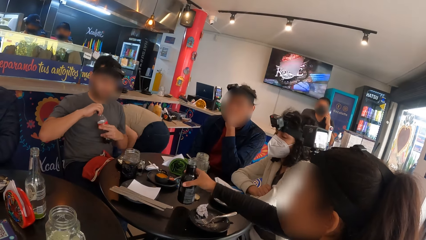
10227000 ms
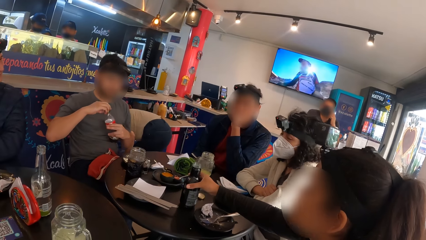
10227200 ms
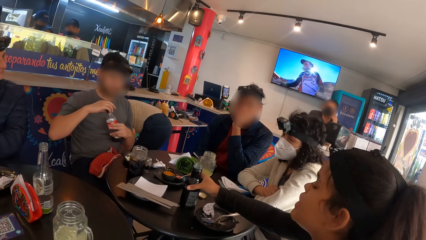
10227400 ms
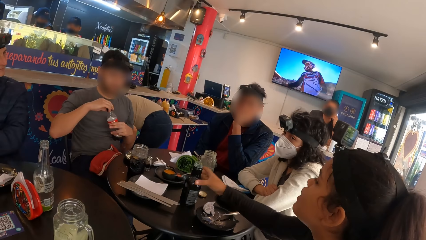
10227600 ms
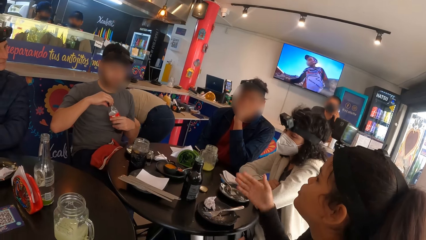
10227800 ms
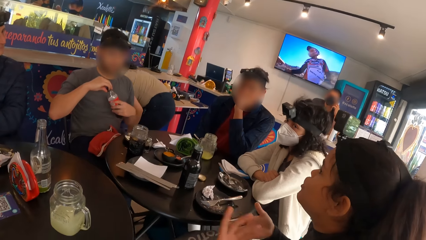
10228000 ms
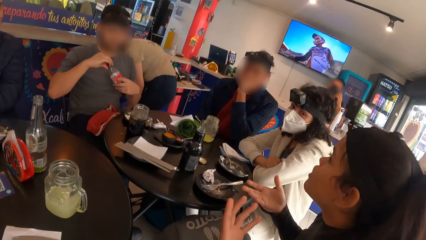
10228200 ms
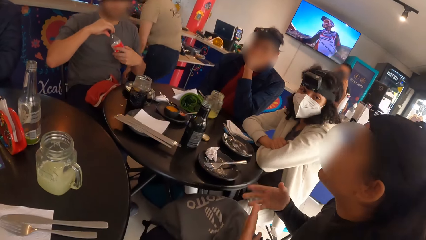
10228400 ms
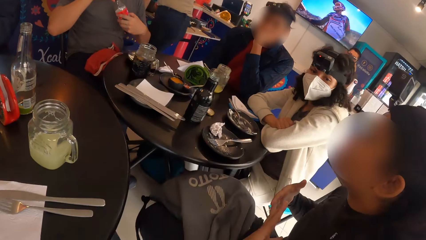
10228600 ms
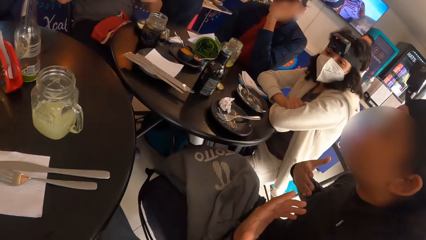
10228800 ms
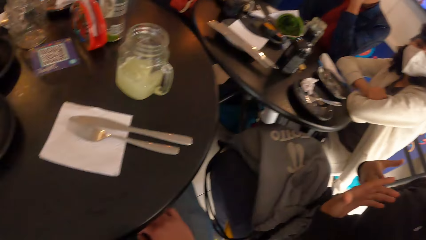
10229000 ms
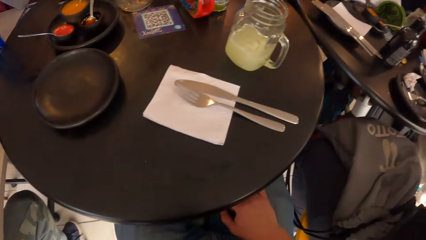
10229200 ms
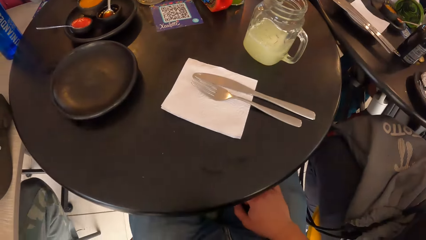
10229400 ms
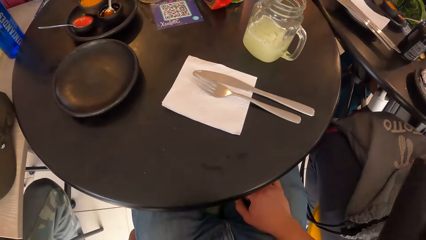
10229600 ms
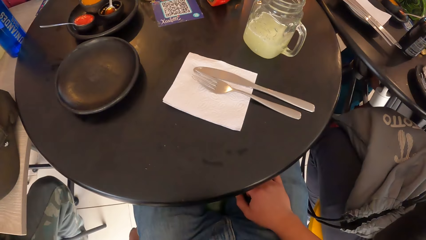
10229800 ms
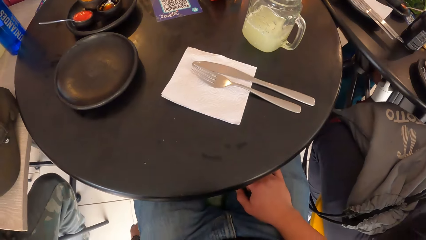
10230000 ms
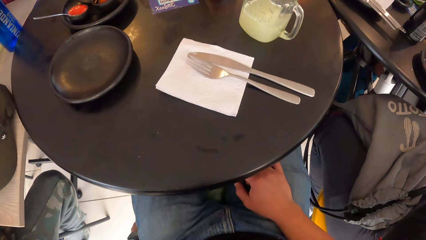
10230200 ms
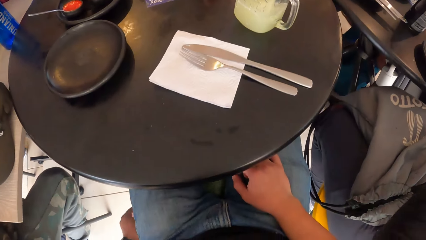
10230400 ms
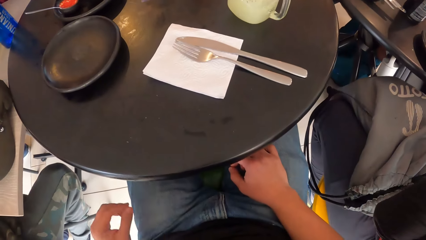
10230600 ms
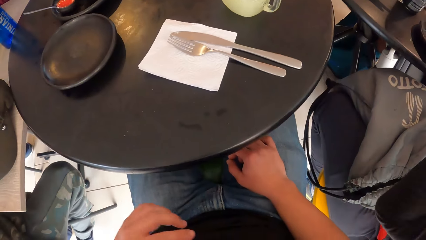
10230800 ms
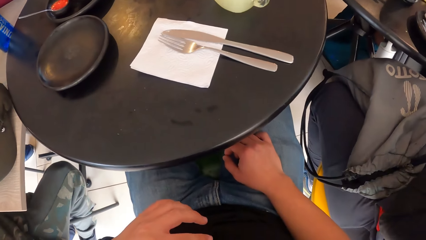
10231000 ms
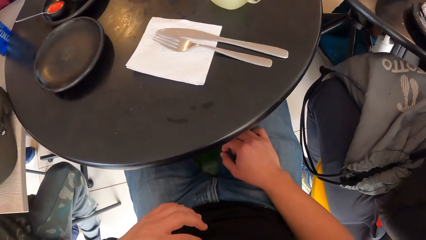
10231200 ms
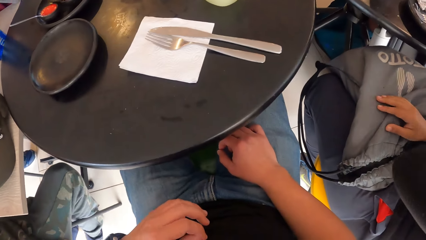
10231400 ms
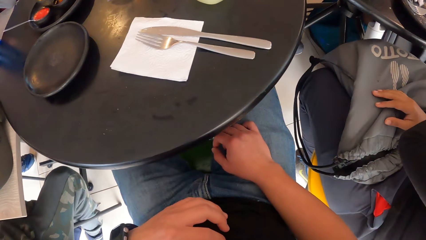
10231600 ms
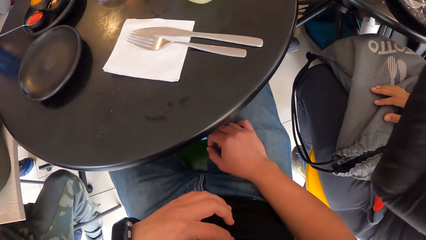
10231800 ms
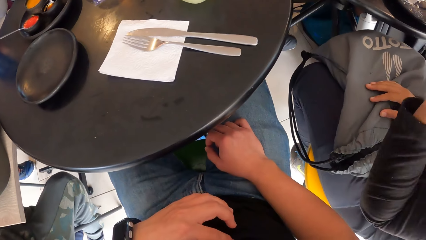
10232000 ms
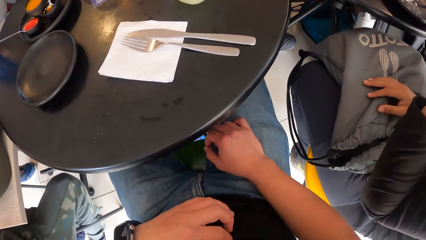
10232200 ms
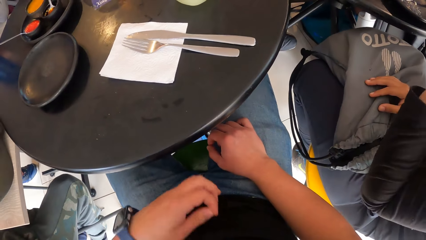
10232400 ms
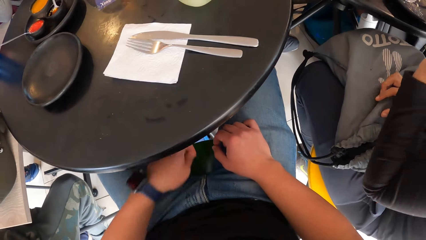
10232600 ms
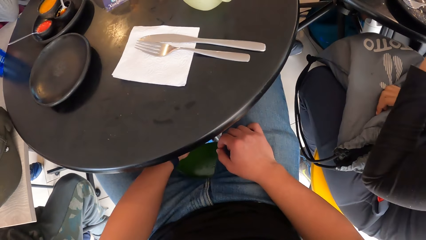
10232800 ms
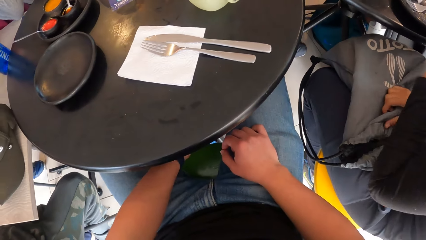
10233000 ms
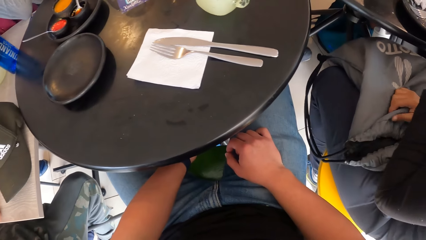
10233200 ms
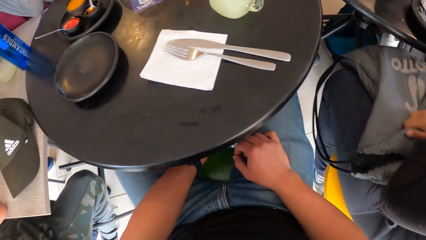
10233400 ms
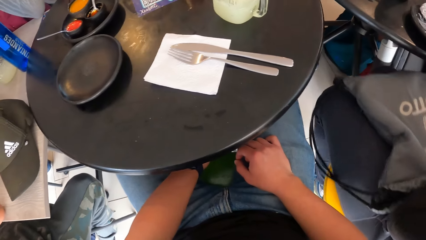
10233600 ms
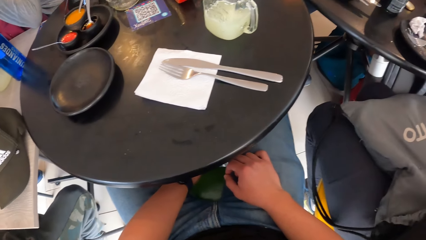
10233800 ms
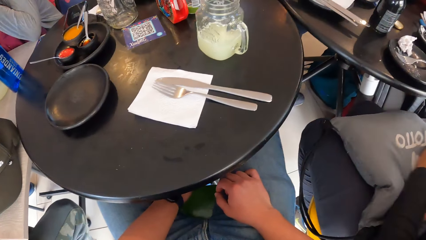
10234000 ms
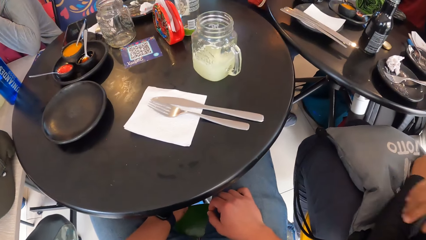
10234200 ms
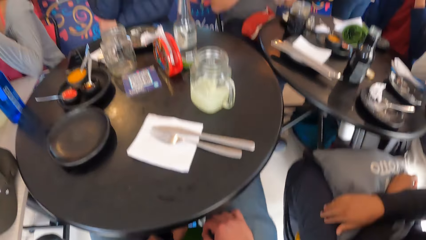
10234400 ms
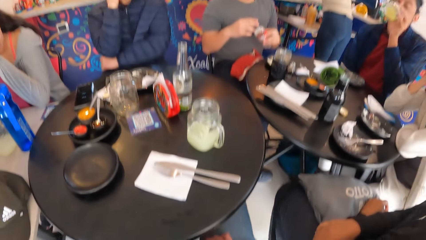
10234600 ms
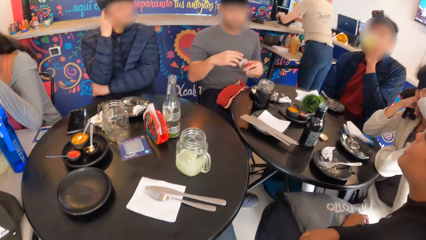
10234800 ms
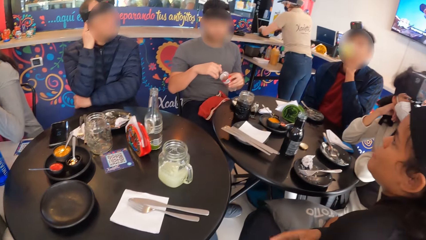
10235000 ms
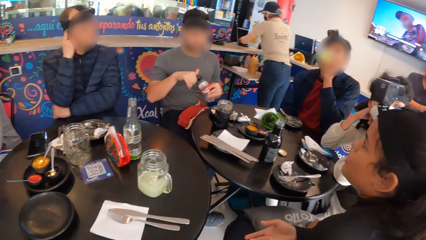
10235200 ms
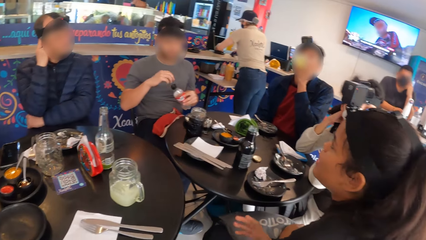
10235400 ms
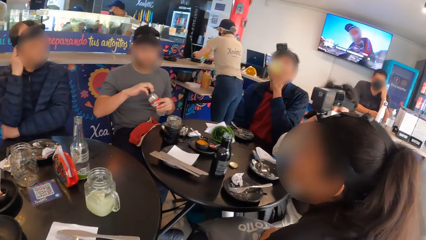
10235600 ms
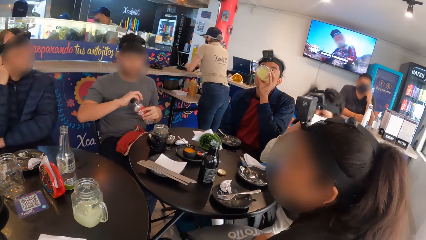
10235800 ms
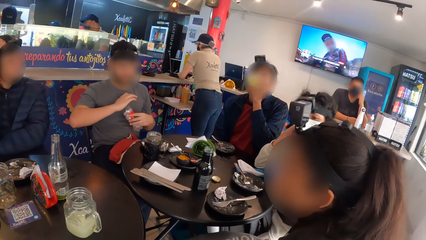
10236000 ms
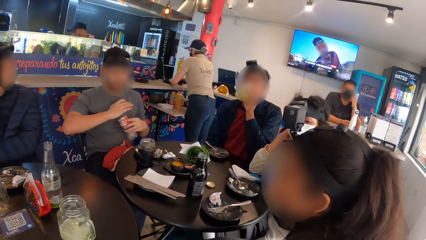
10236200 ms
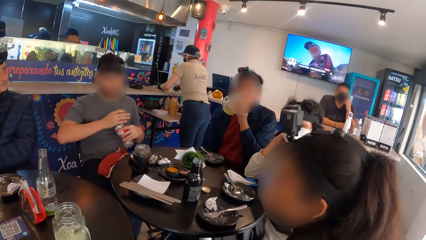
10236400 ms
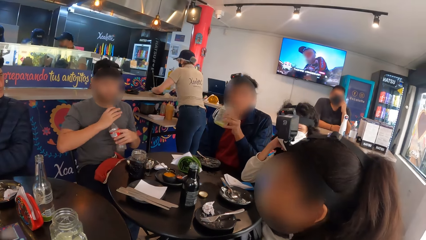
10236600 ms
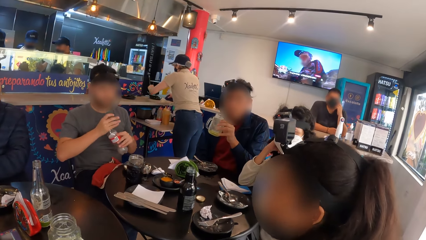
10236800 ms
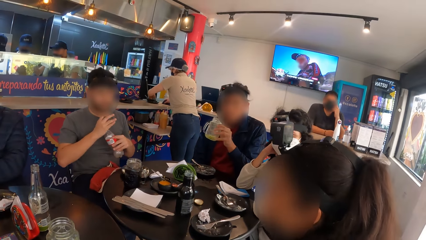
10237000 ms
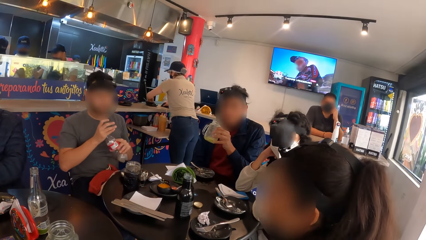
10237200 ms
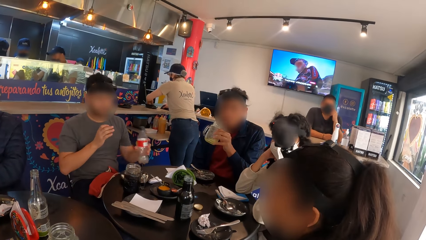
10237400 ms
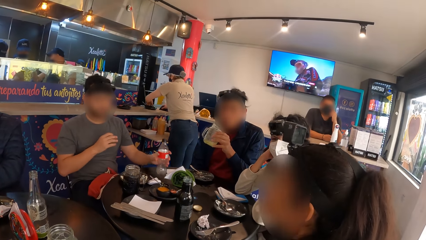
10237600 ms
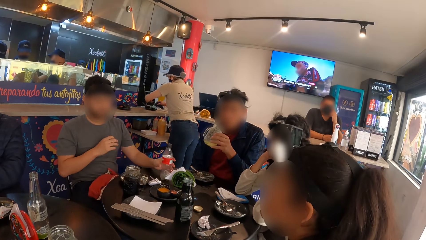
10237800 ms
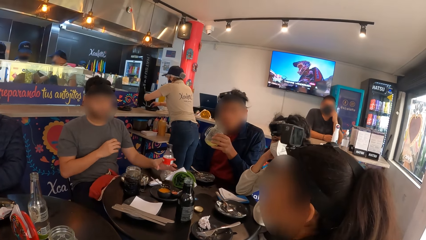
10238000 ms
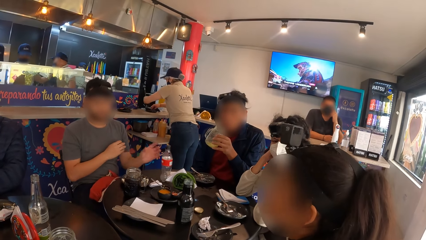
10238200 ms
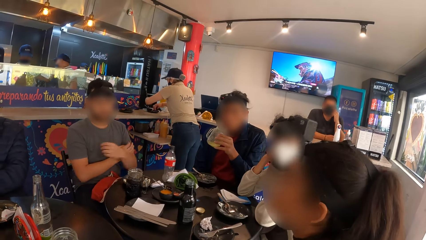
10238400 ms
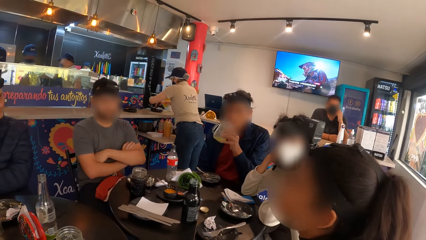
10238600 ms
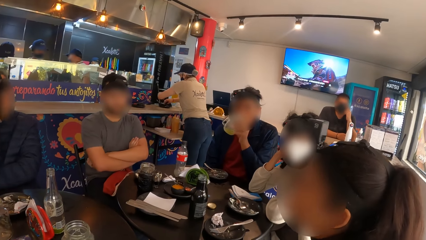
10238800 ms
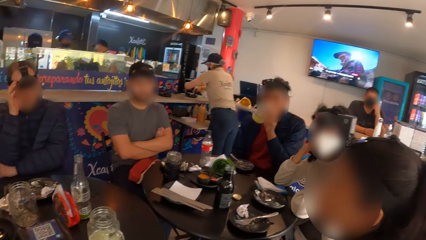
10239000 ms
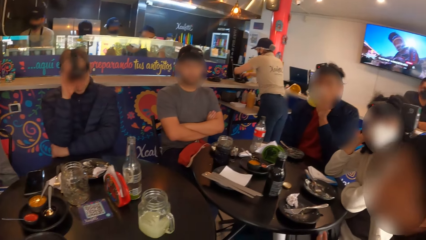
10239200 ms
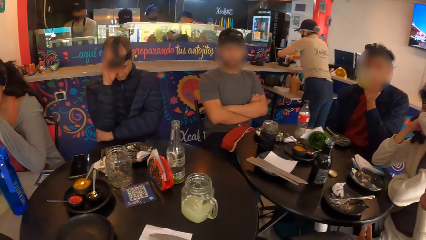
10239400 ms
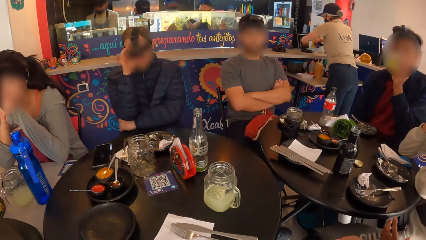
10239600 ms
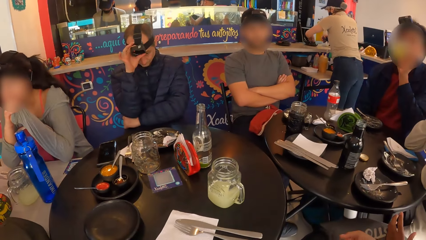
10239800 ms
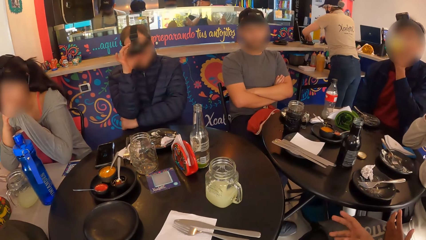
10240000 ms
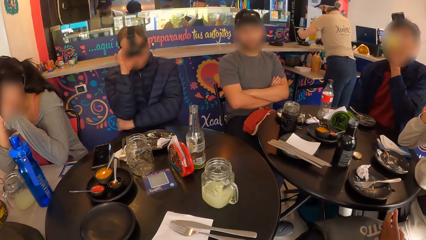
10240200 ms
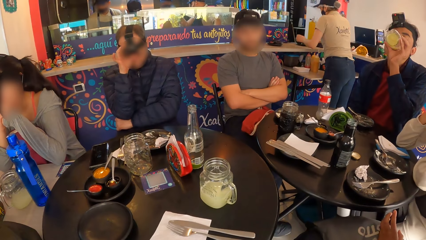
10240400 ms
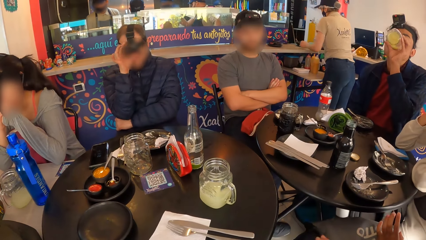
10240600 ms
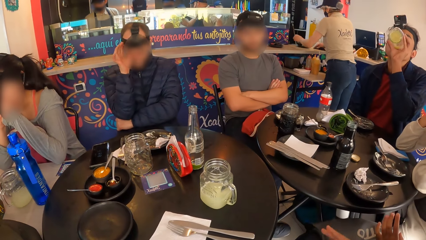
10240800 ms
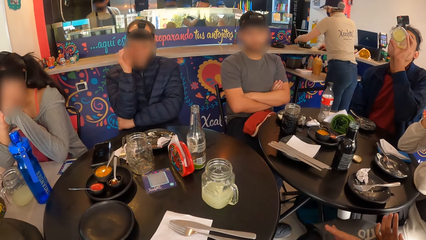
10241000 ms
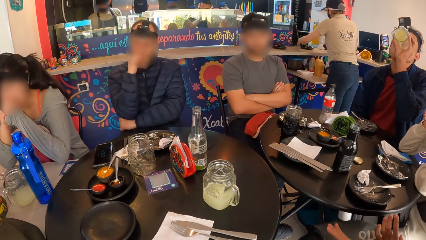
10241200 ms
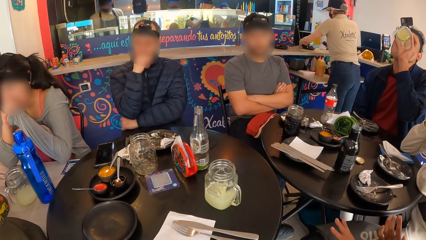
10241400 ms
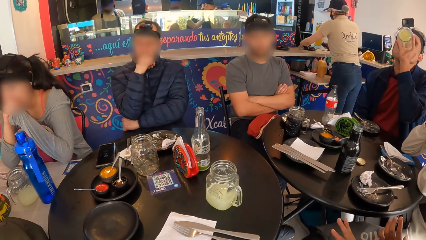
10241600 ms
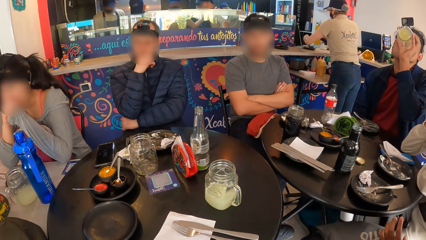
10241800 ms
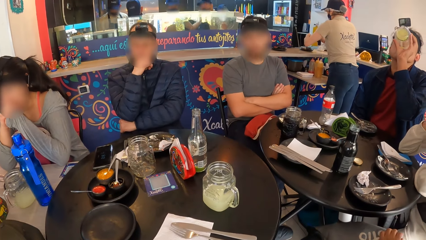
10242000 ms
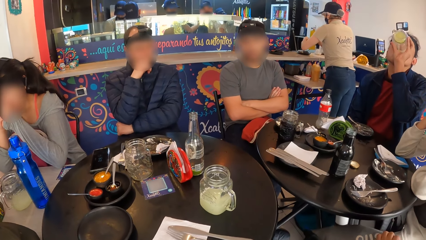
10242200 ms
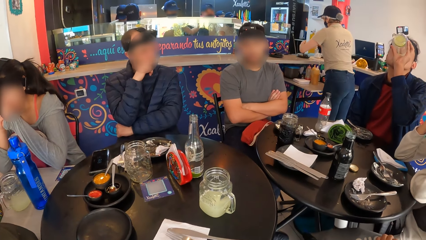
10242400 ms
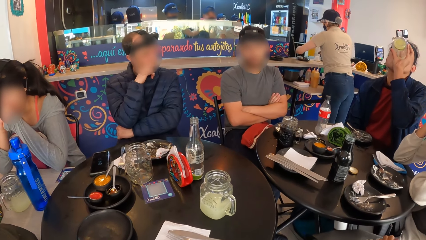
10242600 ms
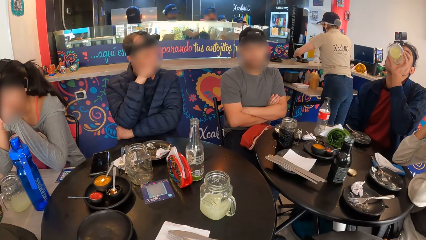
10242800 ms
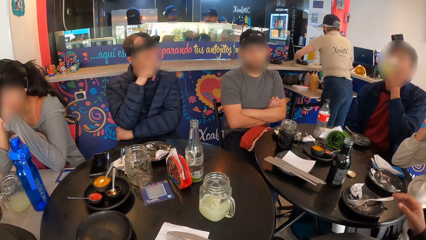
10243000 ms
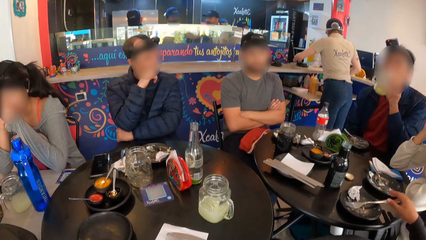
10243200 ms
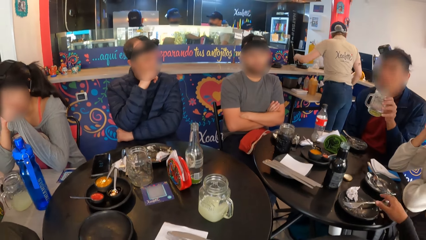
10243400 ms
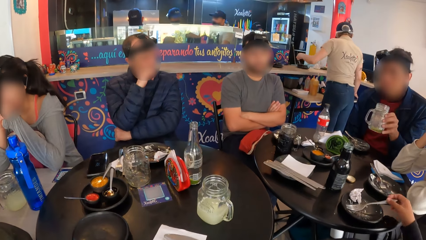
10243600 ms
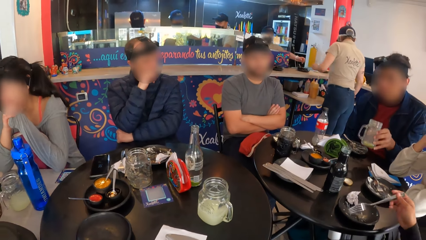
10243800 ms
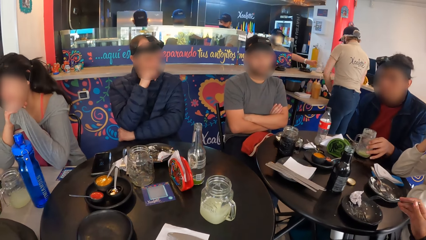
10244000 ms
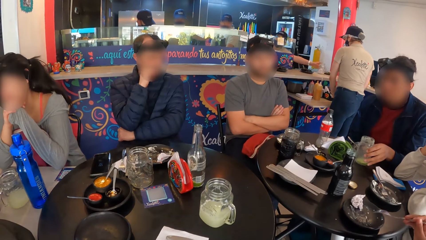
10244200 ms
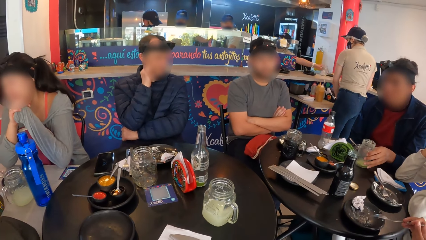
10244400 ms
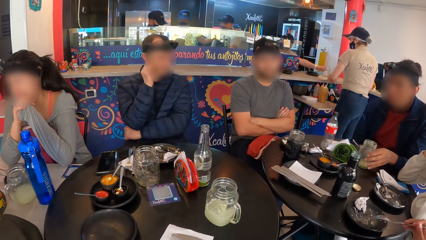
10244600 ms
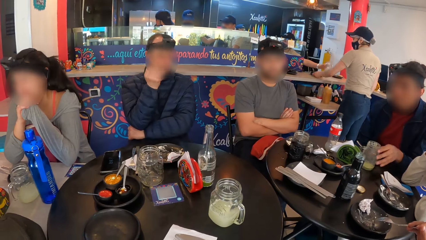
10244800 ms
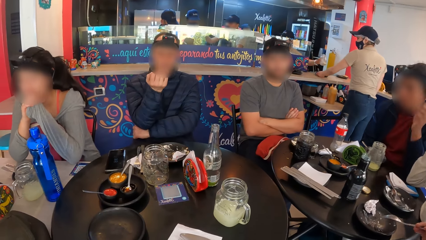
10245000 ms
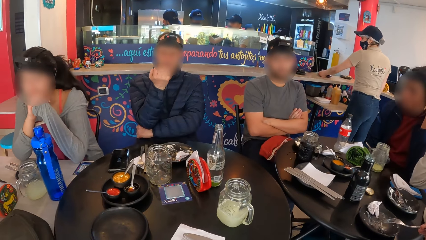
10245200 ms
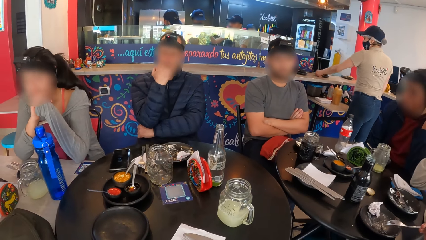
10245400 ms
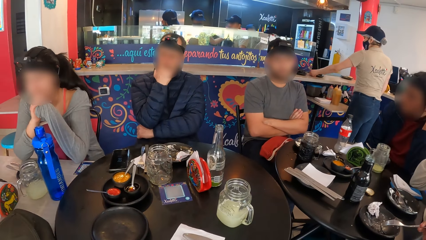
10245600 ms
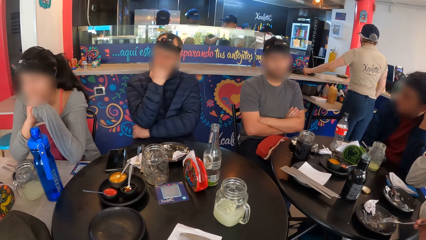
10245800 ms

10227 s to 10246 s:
The woman drops the bottle on the table with her right hand. The woman interacts with the group of people. The man drinks juice from the jar of juice with his left hand. Another man closes the cover of the drink with his left hand. The other man drops the bottle of drink on the table with his left hand. The first man shakes the juice in the jar of juice with his left hand. The first man drinks juice from the jar of juice with his left hand. The woman picks the fork from the plate on the table with her right hand. The first man drops the jar of juice on the table with his left hand.
